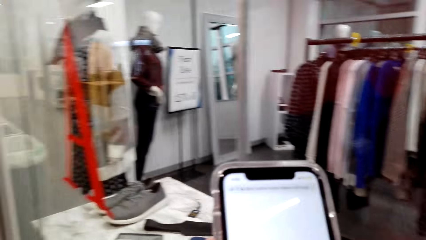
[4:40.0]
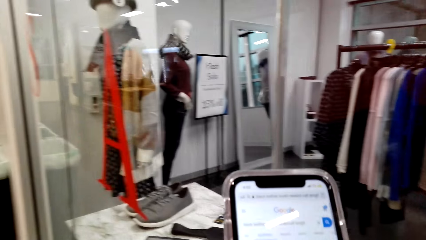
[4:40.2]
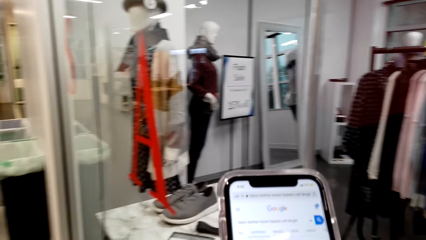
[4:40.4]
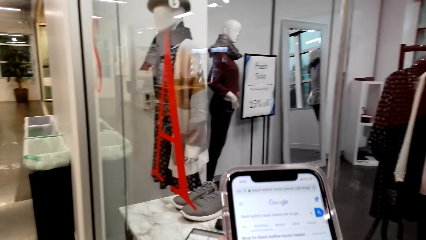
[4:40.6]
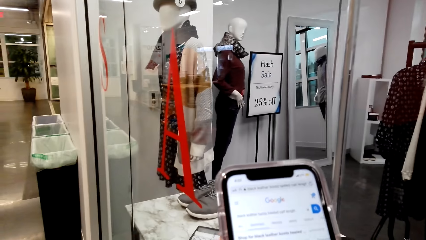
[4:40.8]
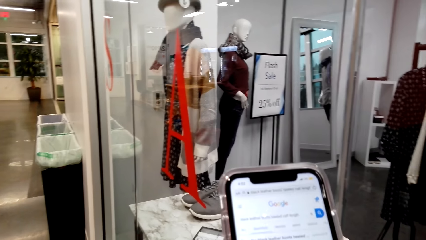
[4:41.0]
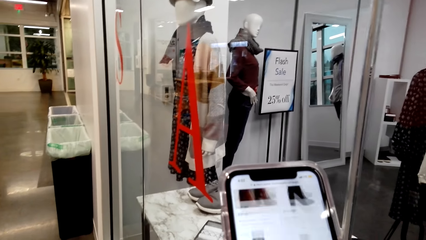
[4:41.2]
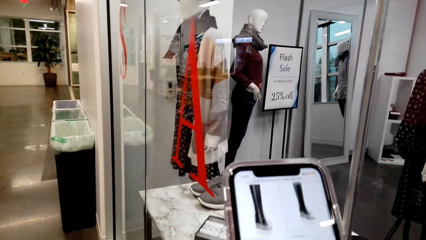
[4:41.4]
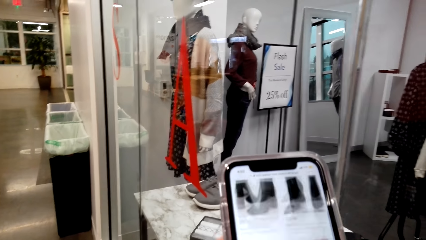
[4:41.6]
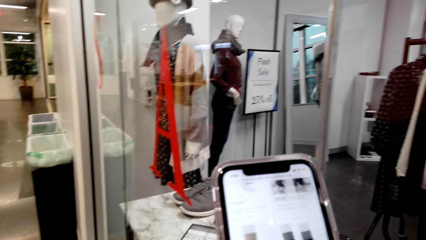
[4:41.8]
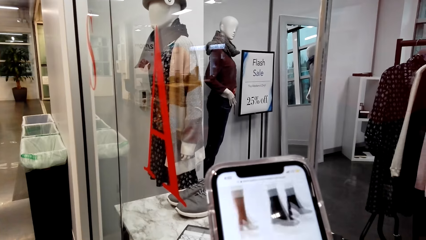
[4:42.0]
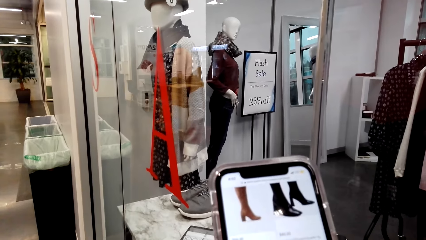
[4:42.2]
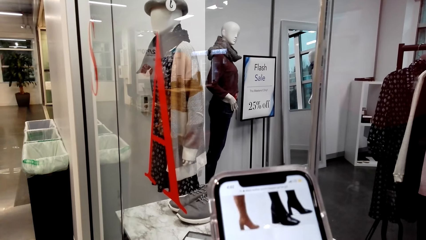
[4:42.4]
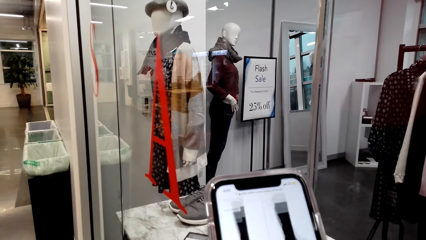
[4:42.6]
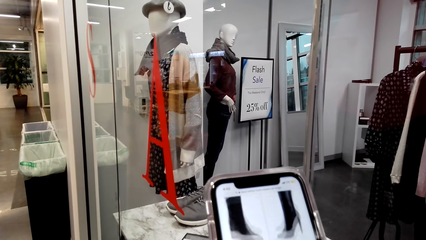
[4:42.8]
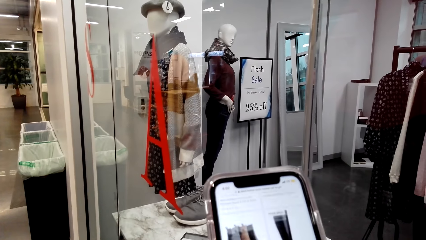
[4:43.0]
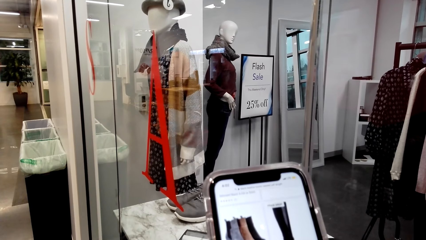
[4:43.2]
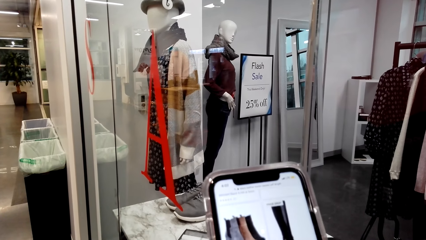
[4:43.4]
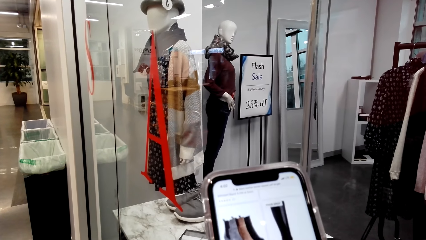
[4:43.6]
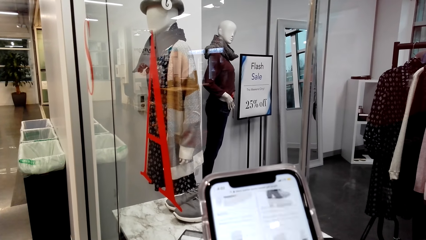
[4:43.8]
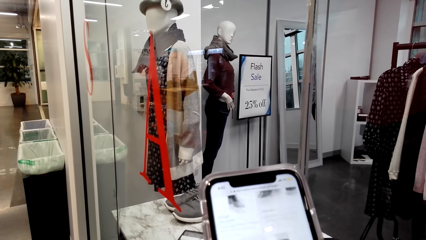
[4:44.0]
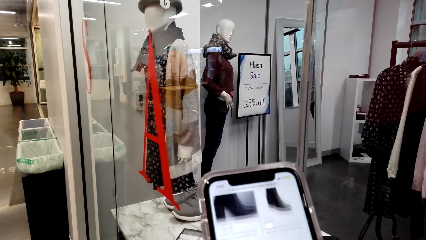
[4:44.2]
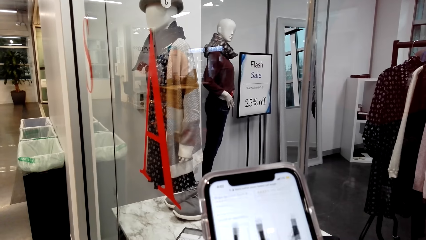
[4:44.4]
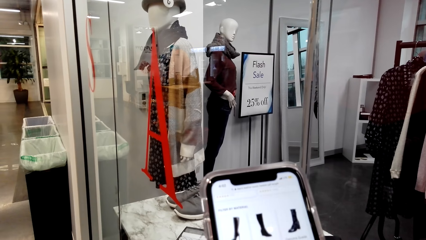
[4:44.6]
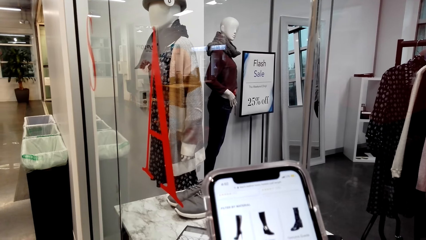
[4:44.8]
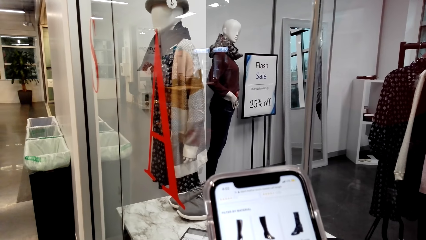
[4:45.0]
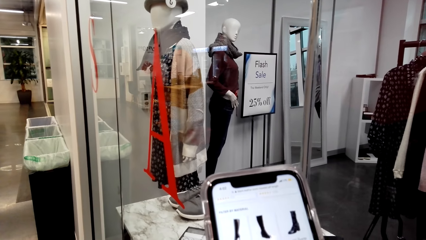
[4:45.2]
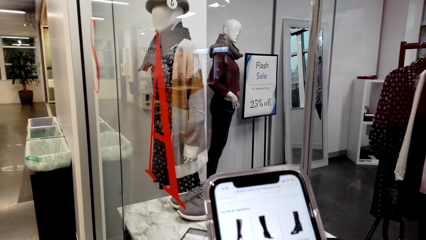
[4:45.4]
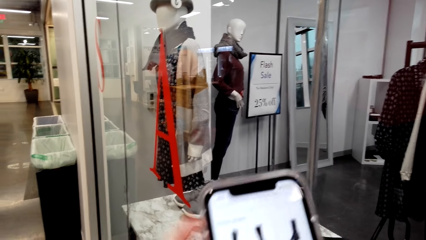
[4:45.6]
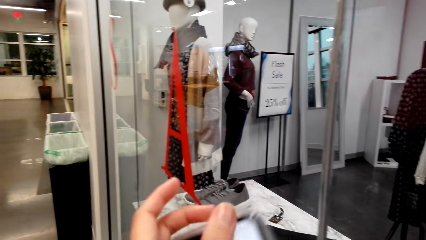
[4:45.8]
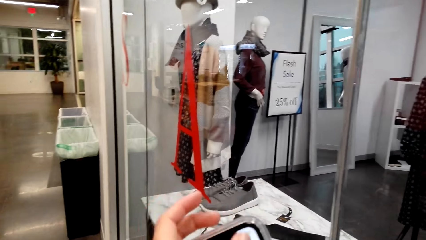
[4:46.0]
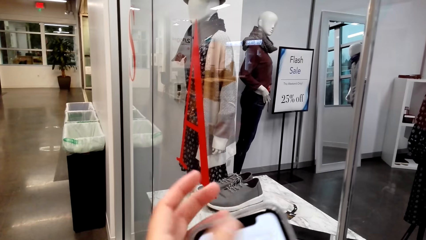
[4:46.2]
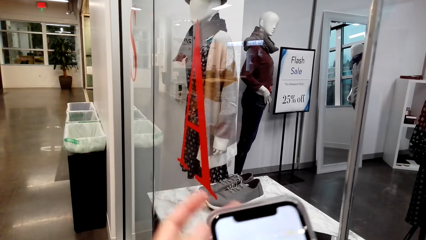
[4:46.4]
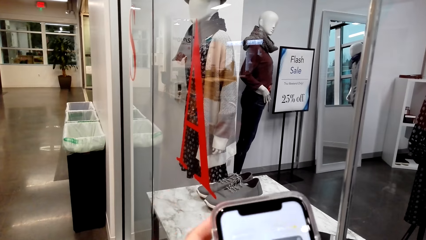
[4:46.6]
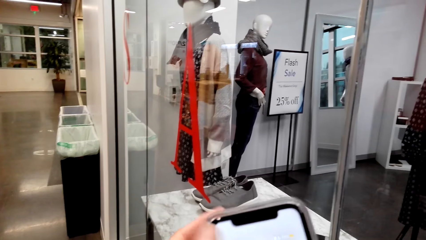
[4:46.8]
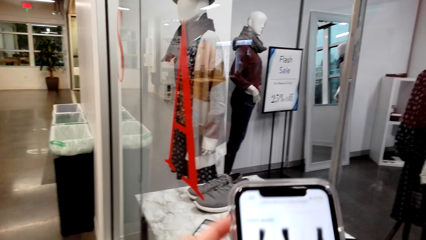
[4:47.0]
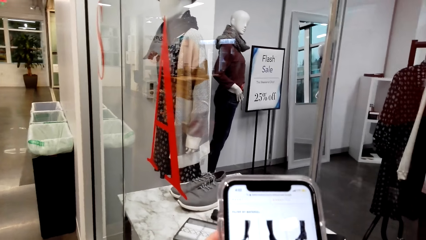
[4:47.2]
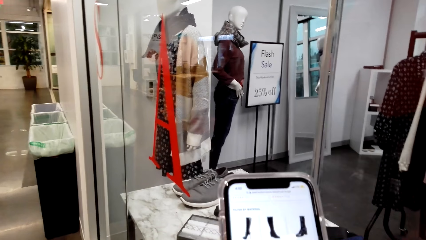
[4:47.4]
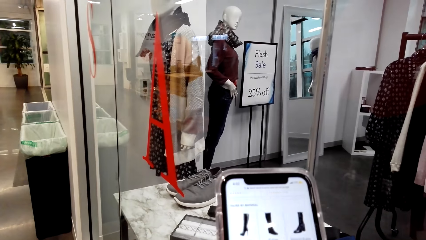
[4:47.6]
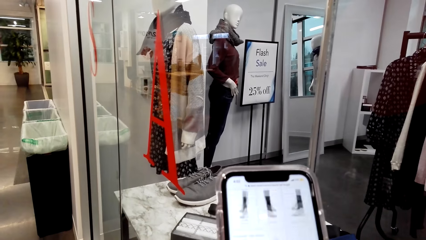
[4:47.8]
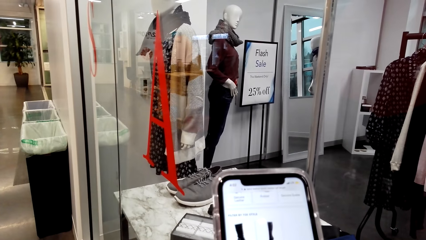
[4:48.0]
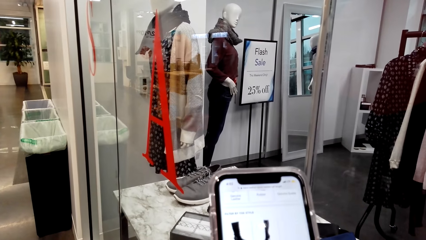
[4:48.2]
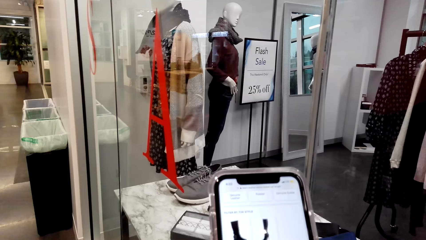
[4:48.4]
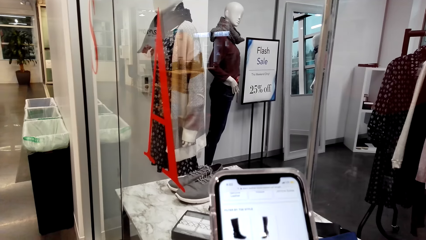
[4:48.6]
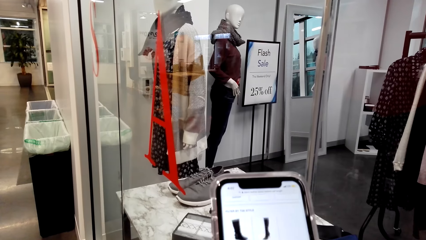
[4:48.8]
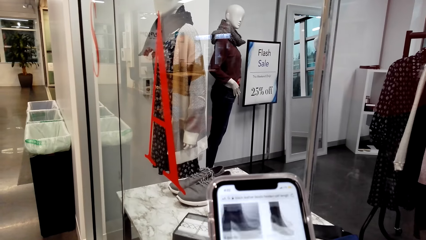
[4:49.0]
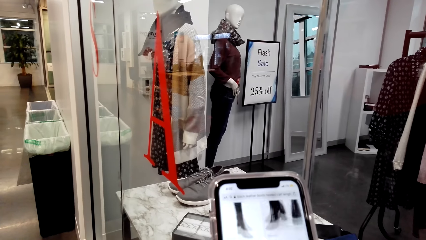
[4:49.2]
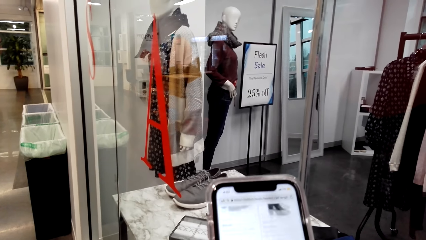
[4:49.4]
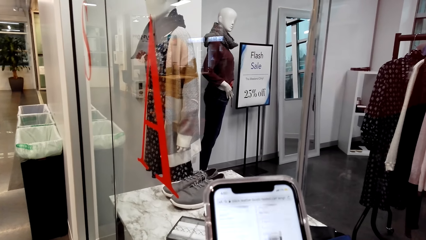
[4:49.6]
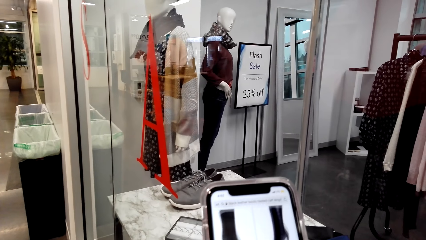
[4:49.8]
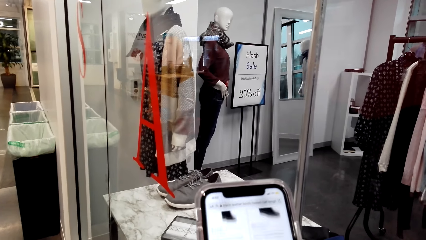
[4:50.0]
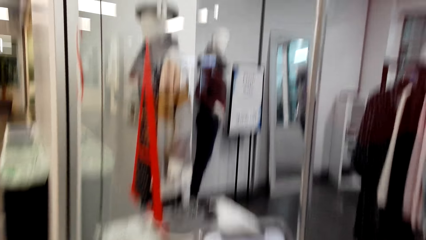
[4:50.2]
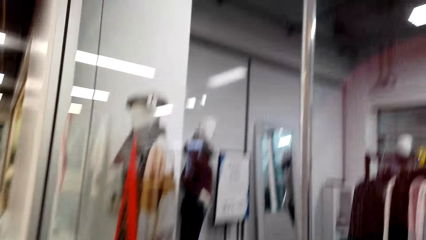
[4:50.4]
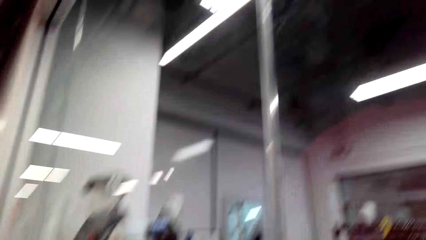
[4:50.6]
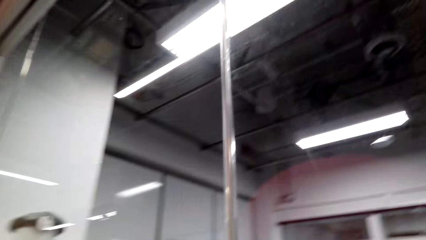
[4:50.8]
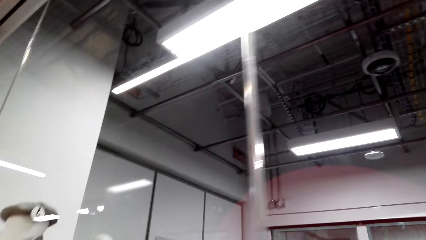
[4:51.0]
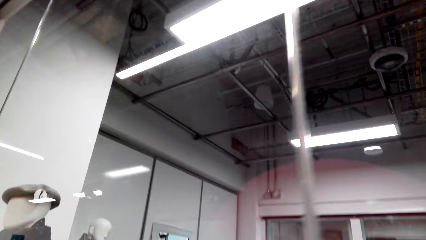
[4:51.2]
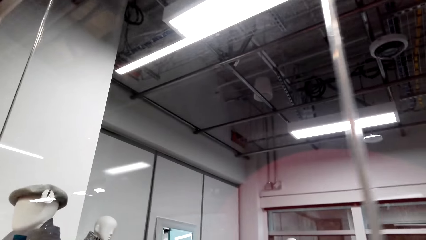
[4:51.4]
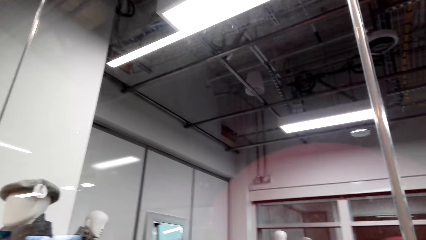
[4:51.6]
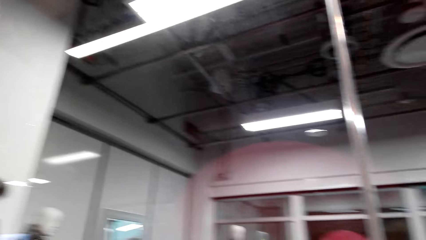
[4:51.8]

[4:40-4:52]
The camera wearer looks around a room. She operates a phone with her hands. She taps the phone. She looks around a supermarket.

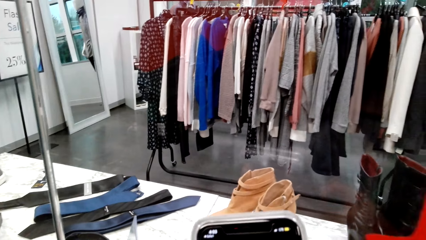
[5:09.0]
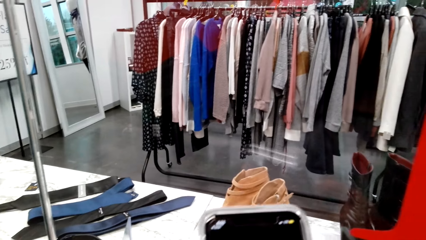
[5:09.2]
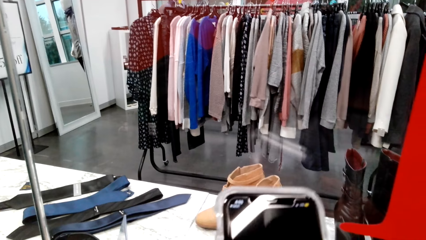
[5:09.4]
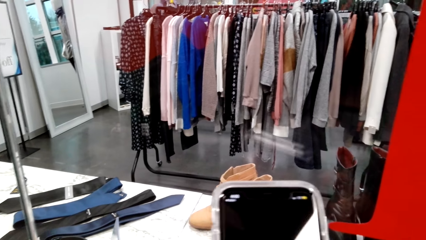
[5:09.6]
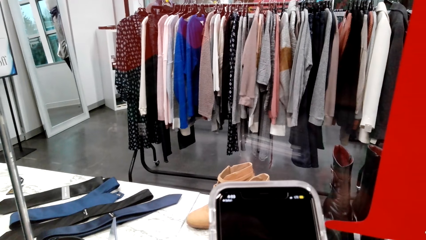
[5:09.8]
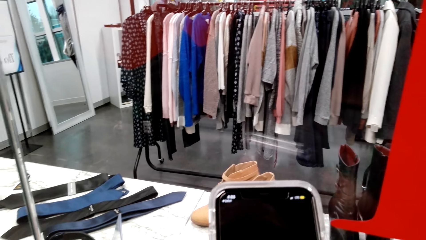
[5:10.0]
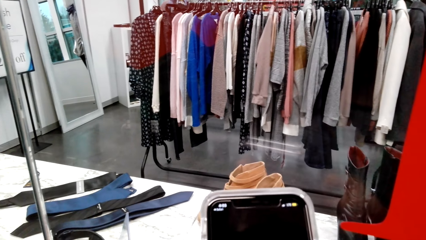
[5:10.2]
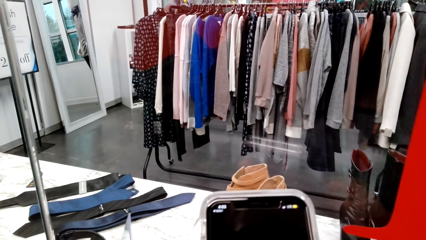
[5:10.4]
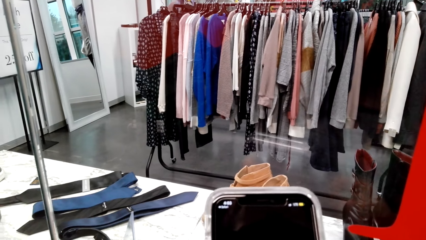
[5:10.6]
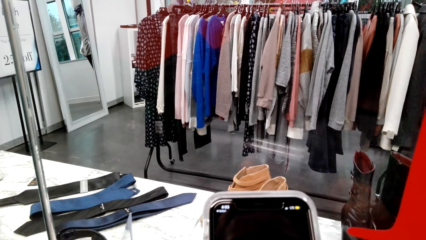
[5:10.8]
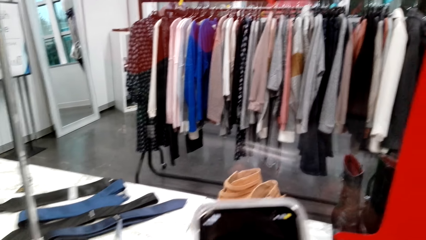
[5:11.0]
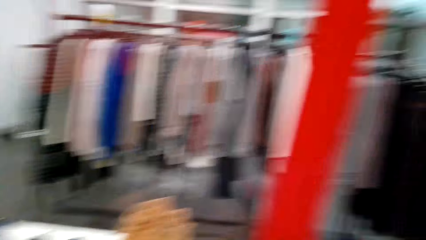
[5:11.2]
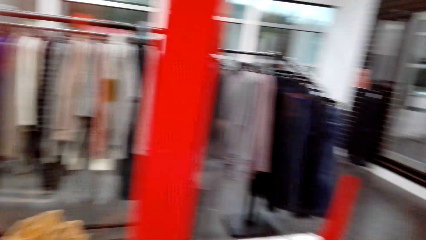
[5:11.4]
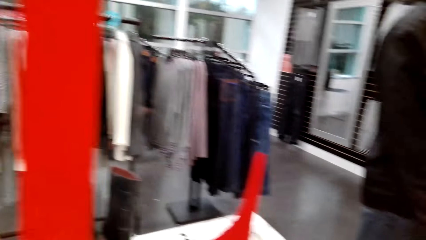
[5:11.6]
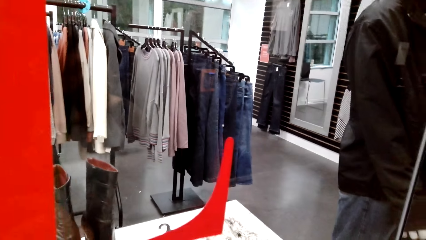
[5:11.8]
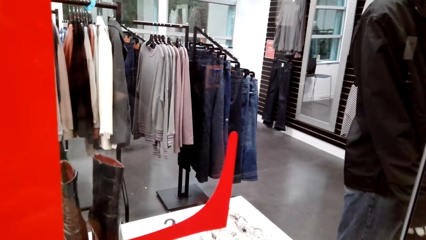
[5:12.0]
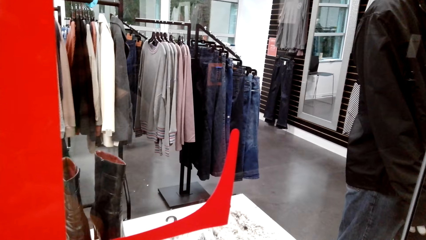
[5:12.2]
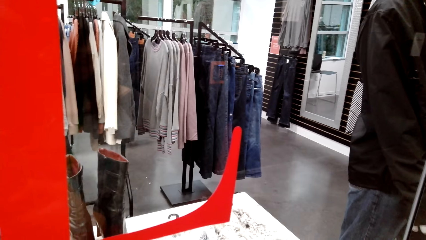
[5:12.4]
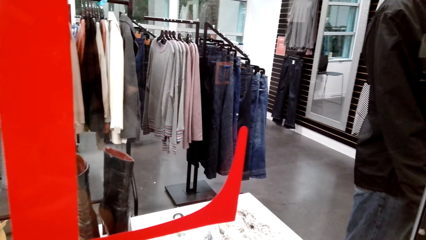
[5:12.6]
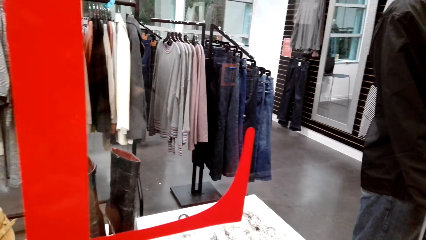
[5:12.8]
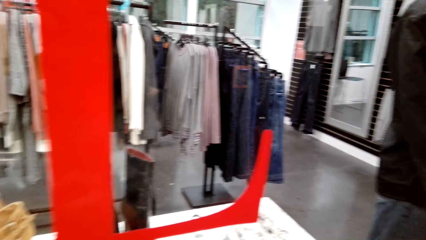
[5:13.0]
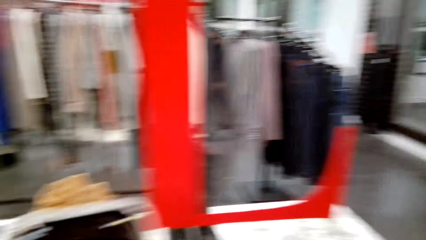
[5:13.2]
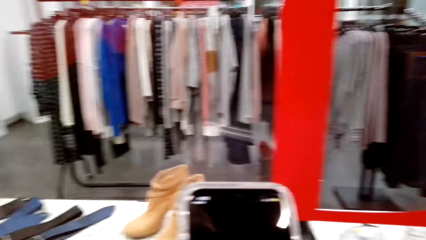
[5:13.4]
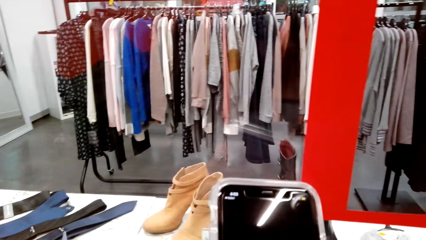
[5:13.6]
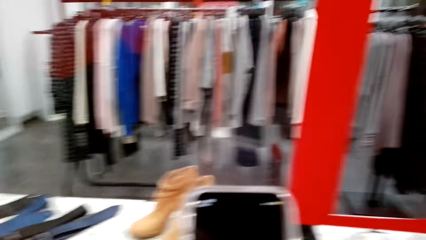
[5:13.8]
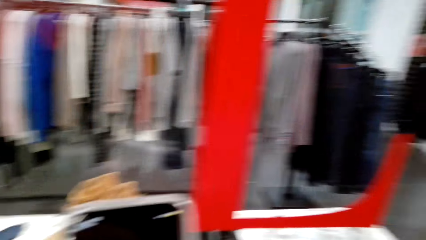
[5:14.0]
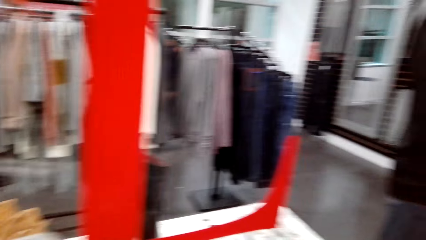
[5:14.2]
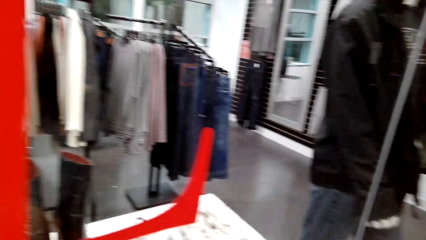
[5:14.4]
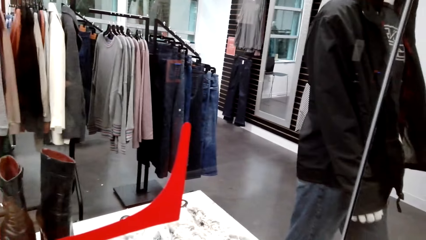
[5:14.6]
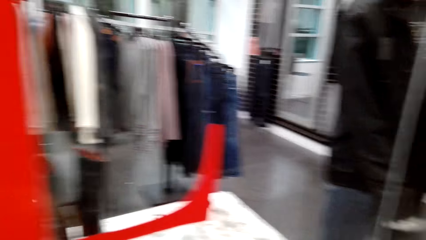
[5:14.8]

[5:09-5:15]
The camera wearer operates a mobile phone with her hands. She looks around a supermarket.
